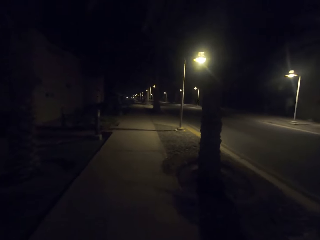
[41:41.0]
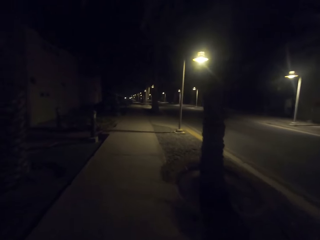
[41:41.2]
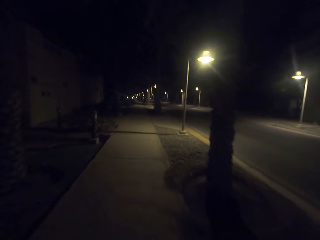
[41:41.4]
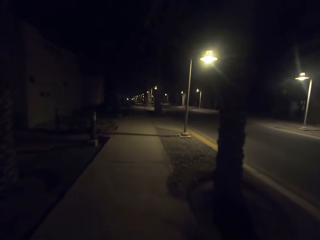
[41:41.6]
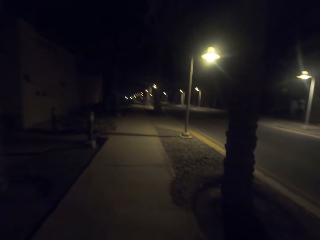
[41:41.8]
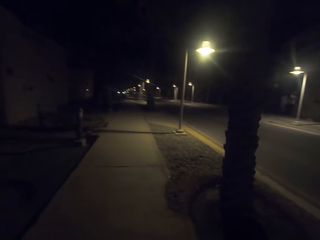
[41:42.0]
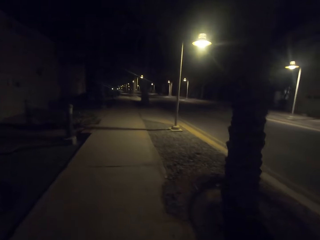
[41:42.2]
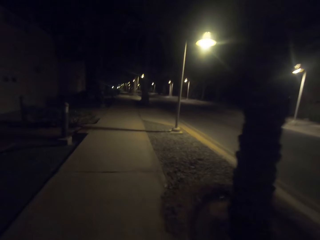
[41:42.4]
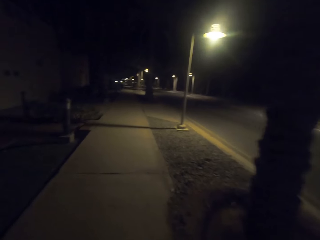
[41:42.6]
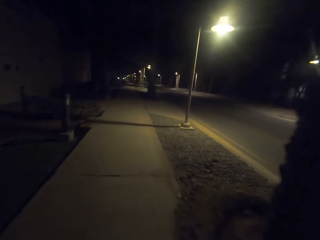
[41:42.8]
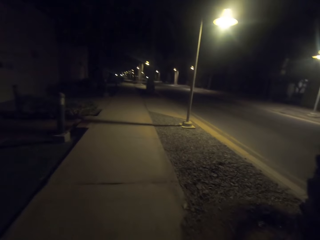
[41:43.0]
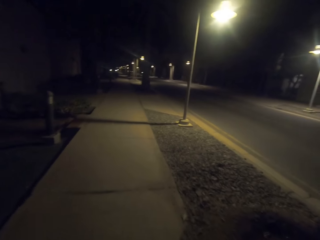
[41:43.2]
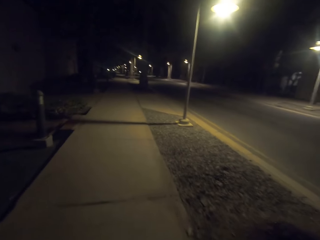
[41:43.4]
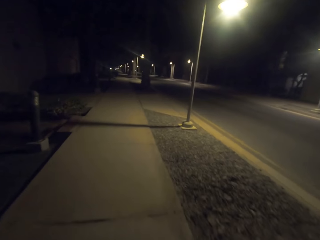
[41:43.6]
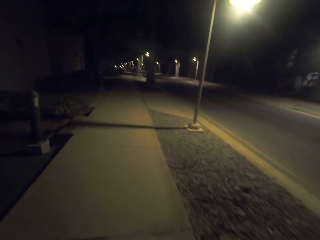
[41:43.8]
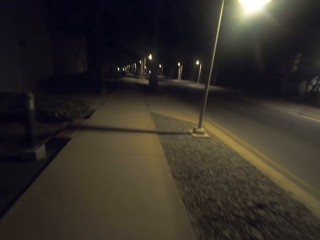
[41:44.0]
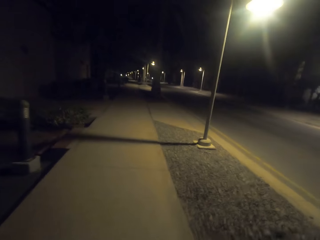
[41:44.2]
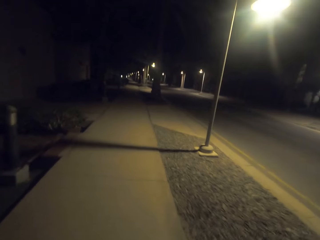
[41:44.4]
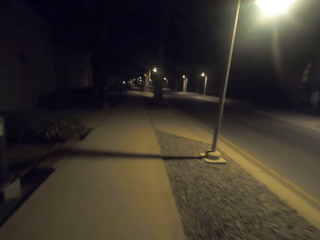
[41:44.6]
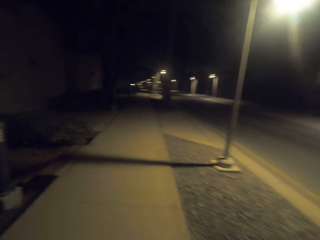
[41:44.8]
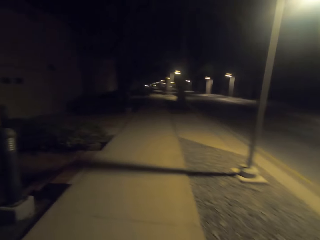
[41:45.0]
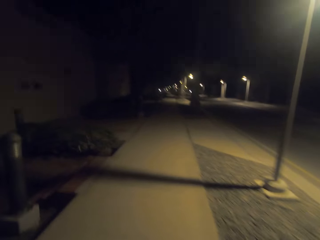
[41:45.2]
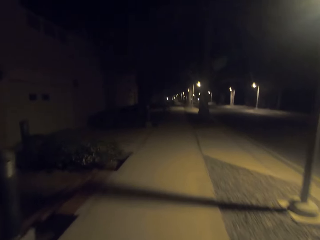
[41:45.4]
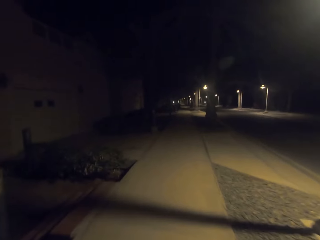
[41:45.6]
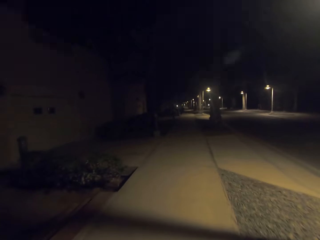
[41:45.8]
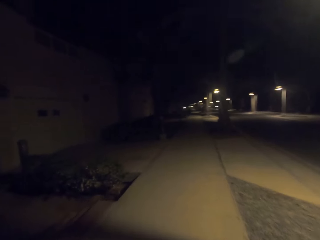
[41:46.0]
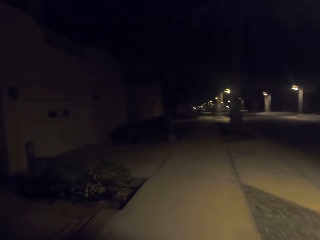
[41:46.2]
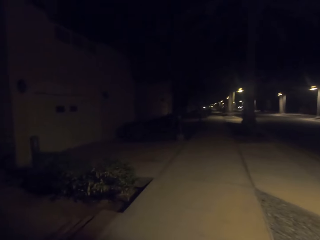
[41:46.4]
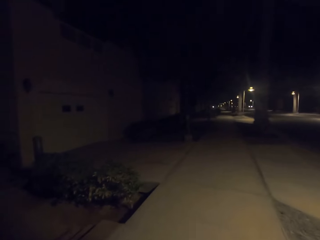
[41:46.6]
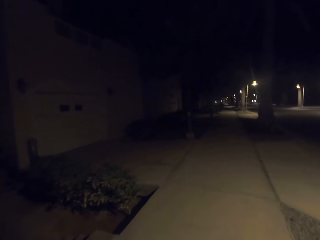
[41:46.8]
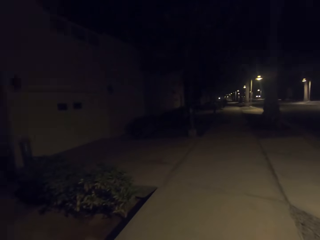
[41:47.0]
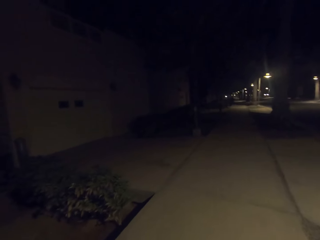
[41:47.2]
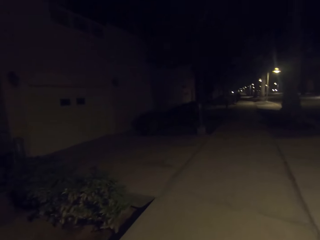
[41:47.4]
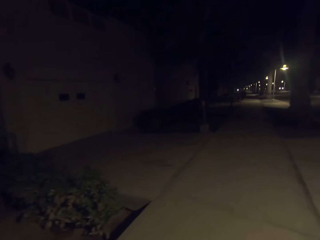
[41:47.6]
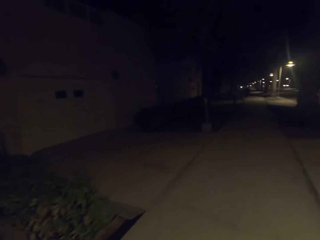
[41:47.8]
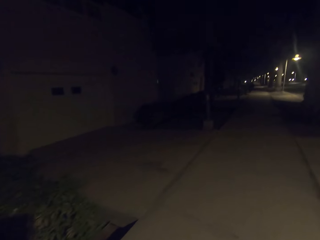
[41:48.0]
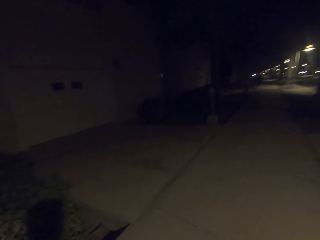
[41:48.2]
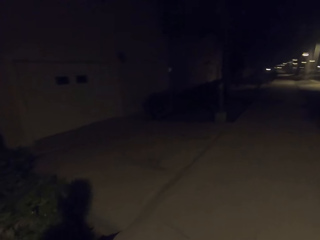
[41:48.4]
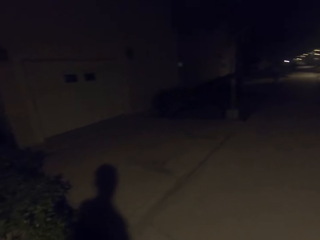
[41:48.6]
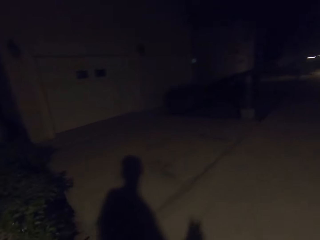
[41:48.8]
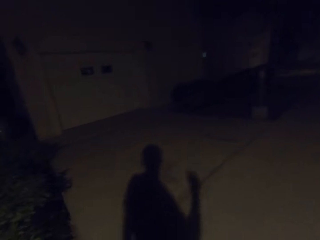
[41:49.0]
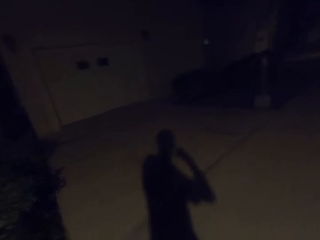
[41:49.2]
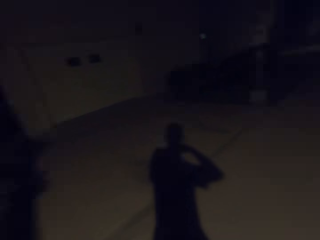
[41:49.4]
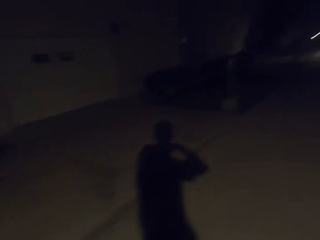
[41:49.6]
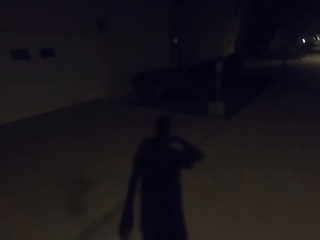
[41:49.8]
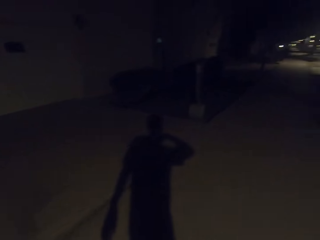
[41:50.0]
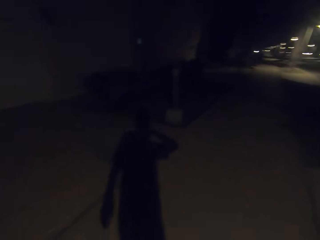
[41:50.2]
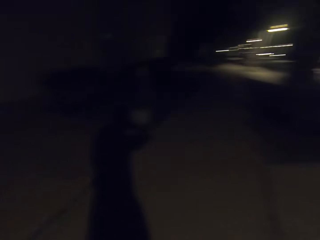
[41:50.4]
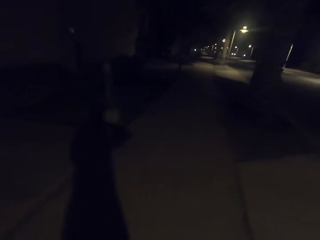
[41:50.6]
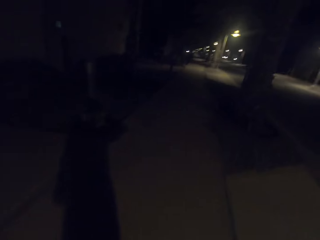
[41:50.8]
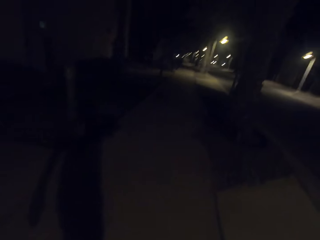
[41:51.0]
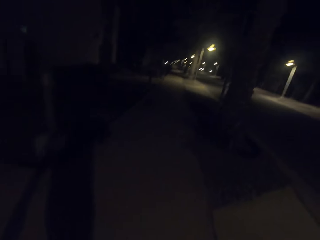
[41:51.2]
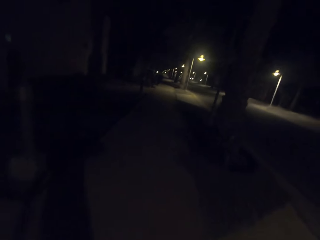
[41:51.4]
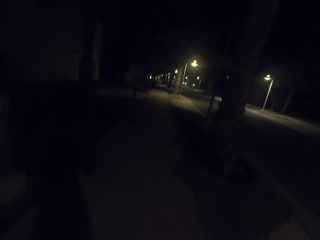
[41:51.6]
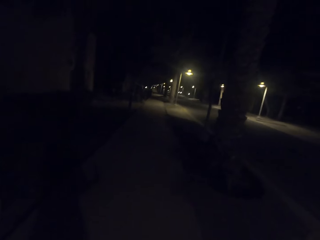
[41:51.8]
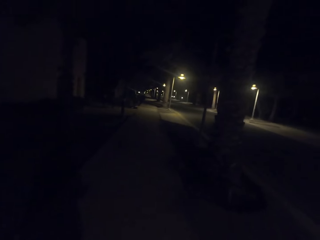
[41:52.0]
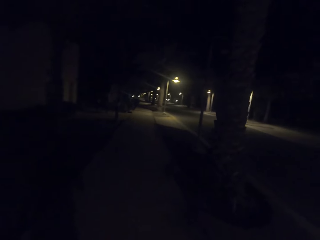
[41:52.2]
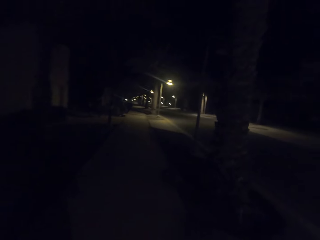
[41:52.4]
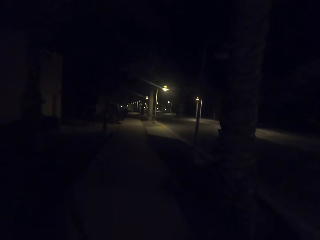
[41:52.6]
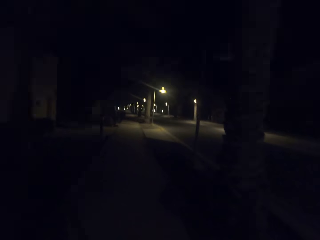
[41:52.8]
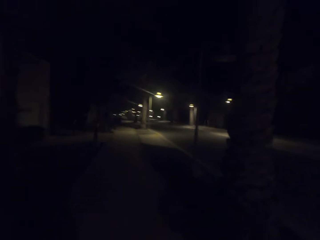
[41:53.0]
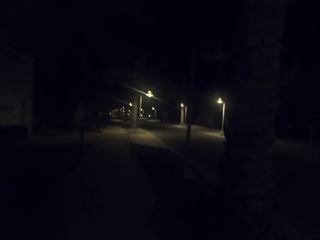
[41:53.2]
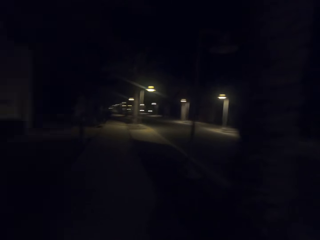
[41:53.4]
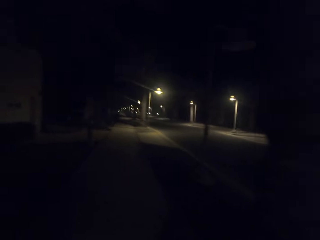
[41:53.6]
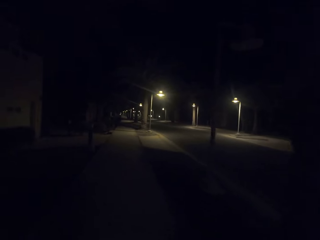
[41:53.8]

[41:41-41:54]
The camera wearer walks on the road. They scratch themselves.

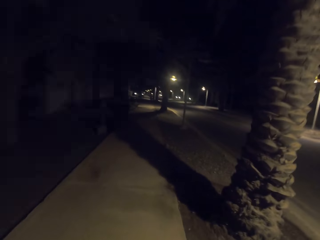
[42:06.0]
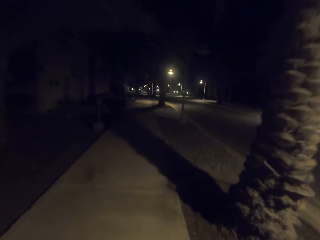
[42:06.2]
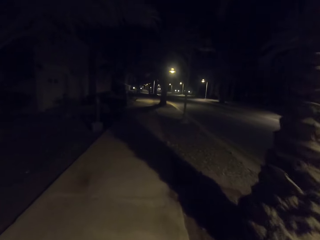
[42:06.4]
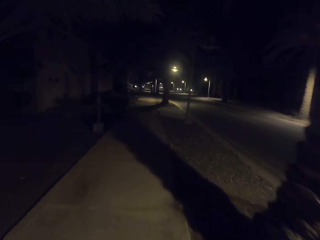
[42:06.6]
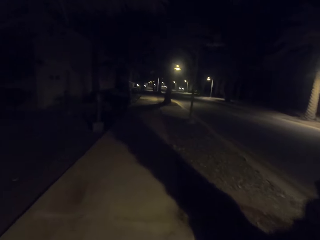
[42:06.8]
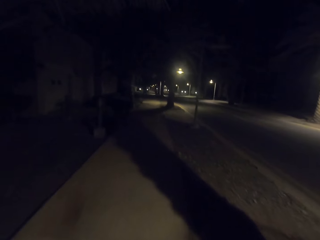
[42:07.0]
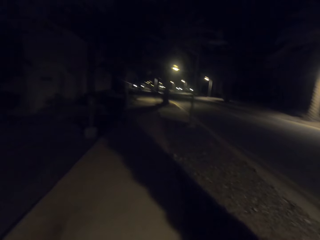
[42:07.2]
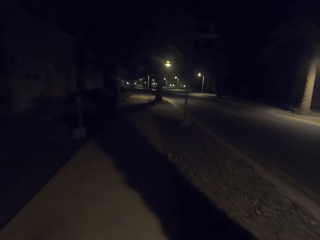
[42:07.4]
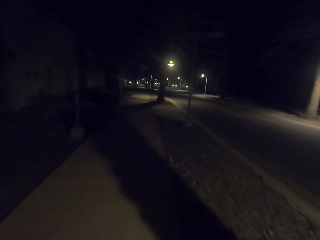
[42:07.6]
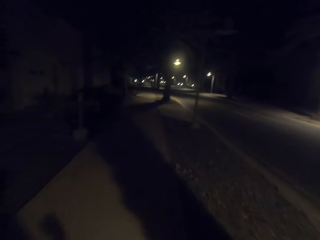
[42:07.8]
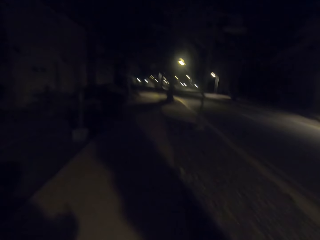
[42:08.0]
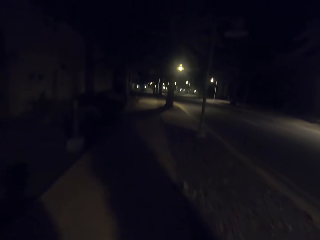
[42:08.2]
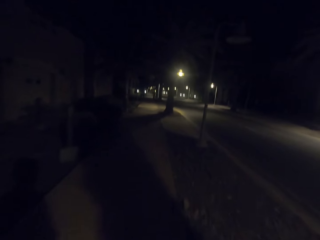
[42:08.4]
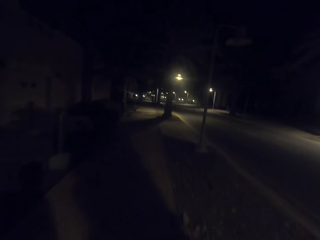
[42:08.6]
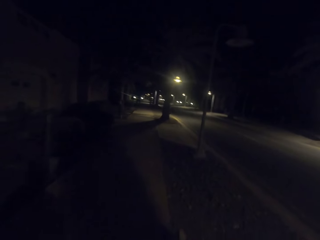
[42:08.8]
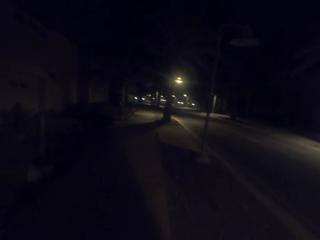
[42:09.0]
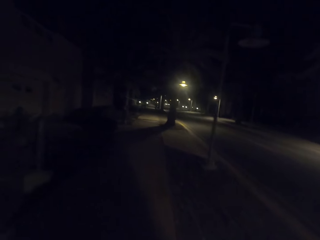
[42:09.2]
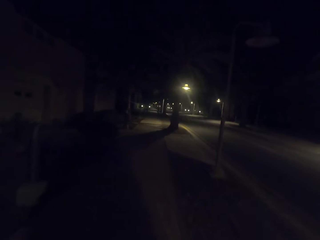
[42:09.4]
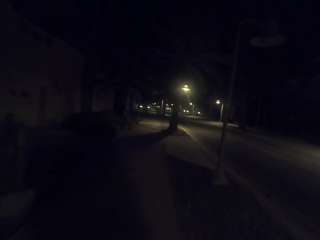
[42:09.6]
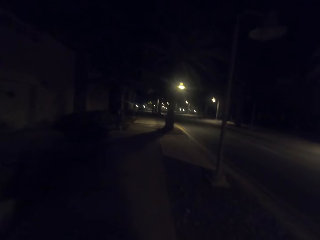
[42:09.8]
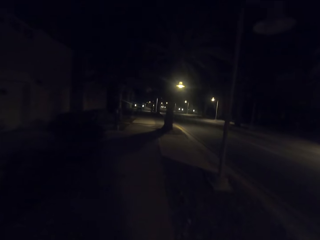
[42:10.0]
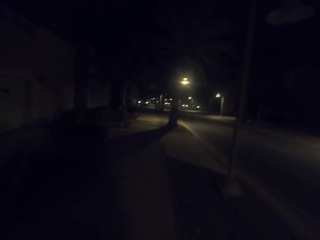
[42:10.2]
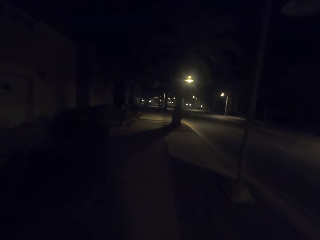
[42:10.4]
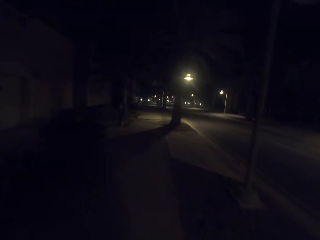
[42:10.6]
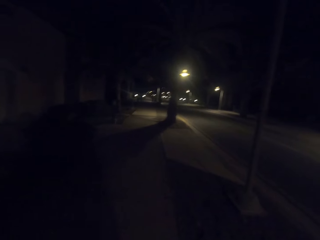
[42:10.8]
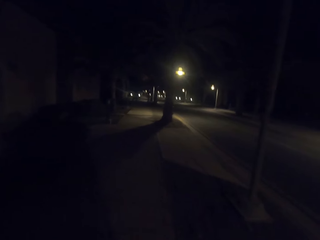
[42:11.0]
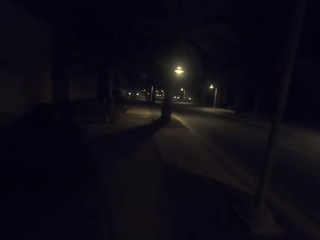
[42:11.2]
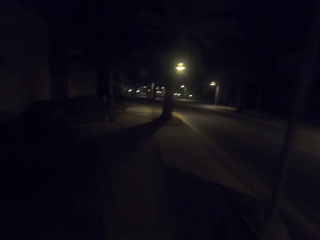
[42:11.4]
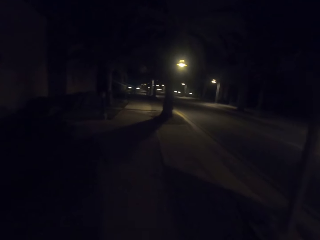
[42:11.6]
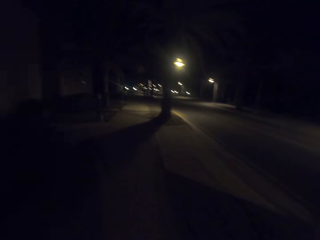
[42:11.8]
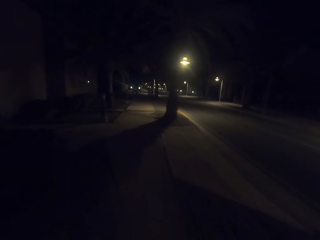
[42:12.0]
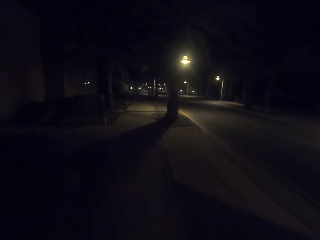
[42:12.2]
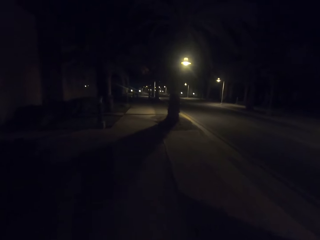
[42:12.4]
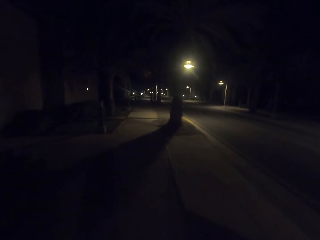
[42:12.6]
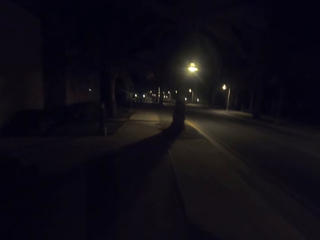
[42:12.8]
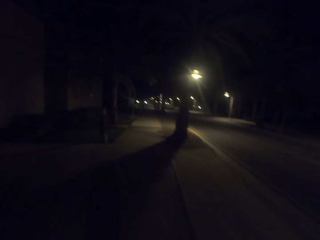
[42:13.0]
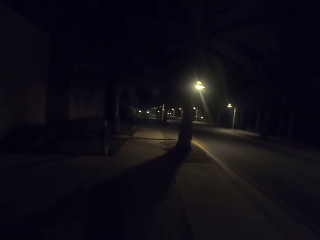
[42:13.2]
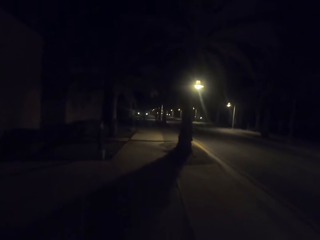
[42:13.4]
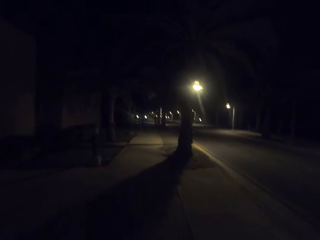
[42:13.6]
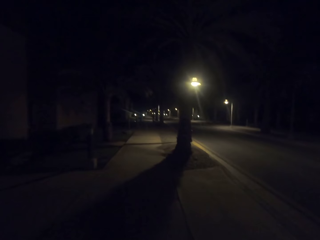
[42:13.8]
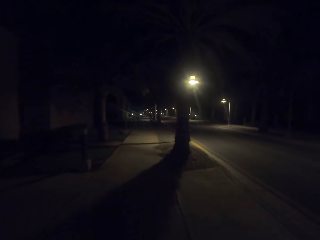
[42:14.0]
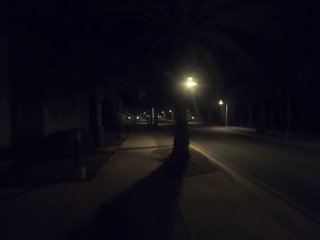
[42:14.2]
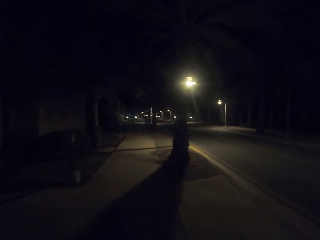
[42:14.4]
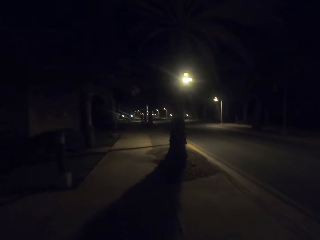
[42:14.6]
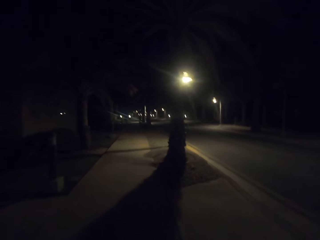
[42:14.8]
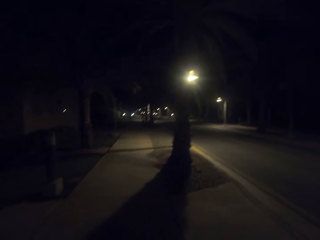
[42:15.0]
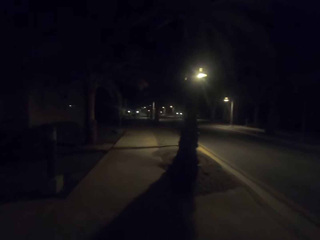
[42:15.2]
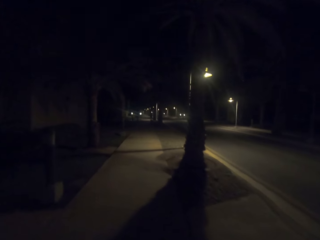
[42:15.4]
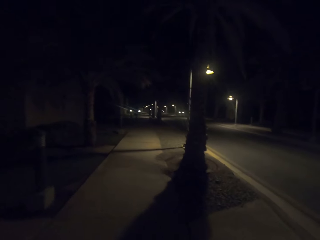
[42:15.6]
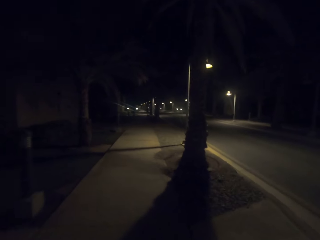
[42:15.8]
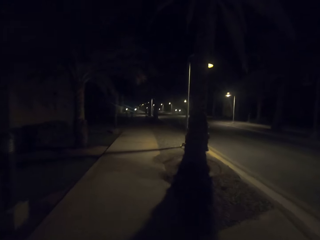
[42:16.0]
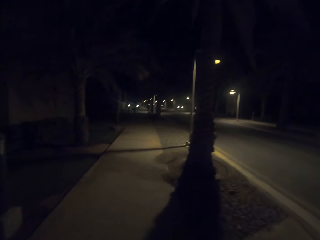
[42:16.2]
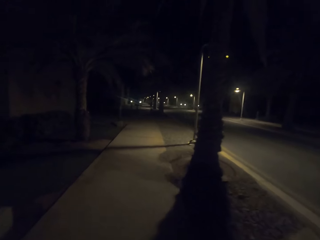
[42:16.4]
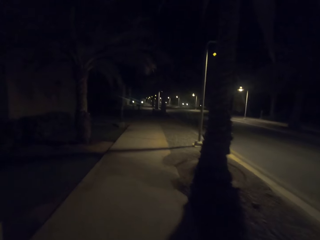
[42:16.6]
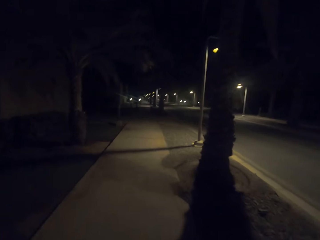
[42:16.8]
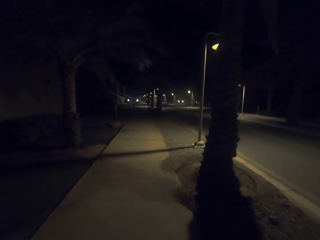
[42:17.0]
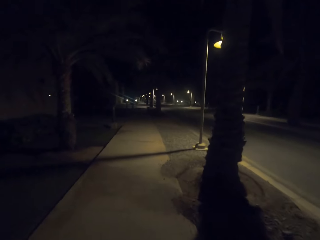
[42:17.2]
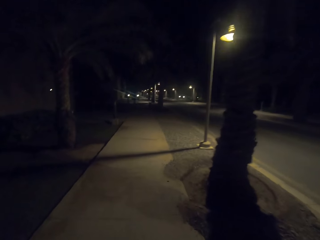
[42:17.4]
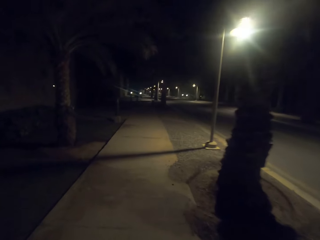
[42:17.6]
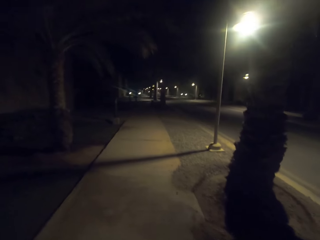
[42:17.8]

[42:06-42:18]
The camera wearer walks on the road.
